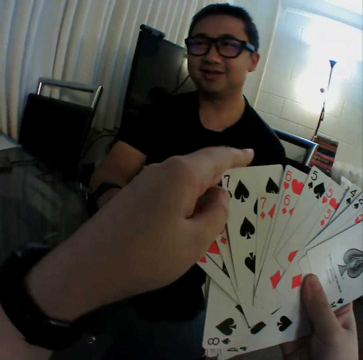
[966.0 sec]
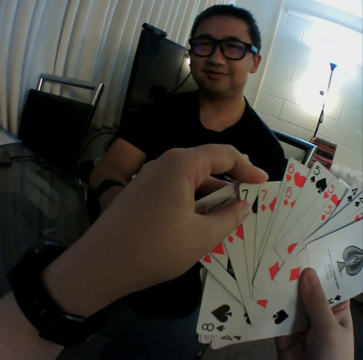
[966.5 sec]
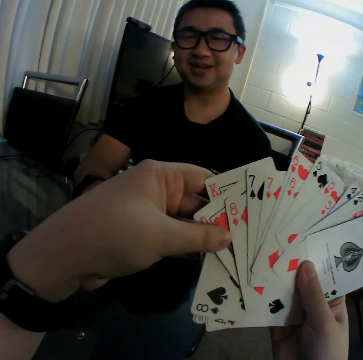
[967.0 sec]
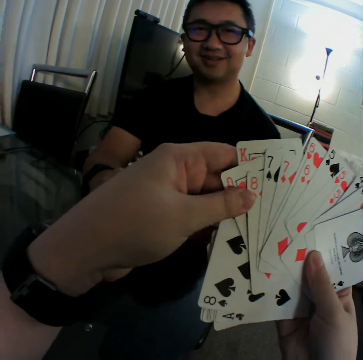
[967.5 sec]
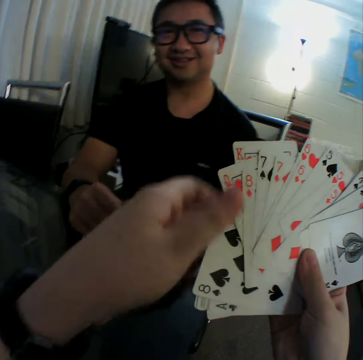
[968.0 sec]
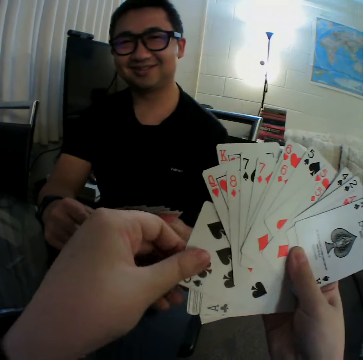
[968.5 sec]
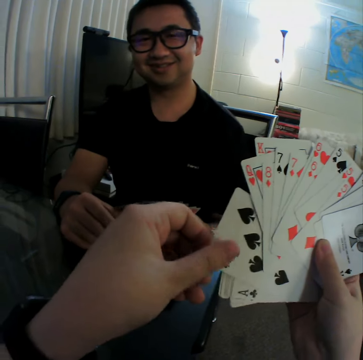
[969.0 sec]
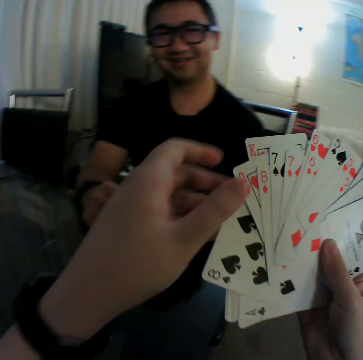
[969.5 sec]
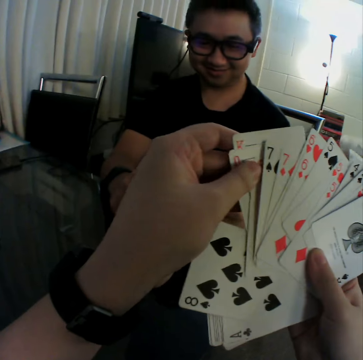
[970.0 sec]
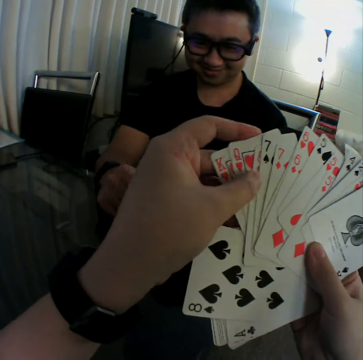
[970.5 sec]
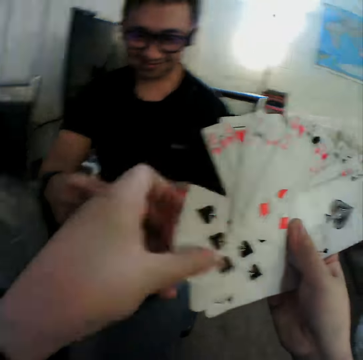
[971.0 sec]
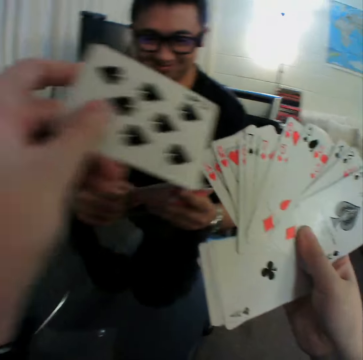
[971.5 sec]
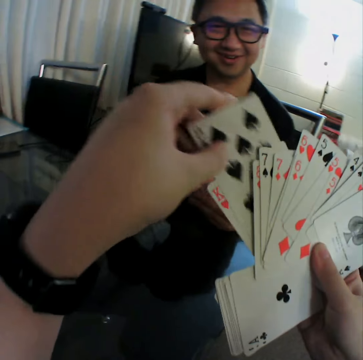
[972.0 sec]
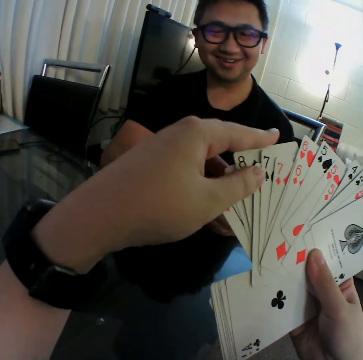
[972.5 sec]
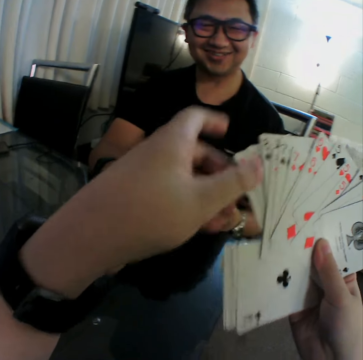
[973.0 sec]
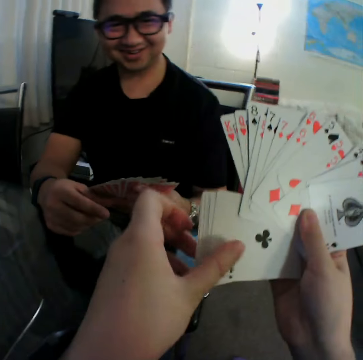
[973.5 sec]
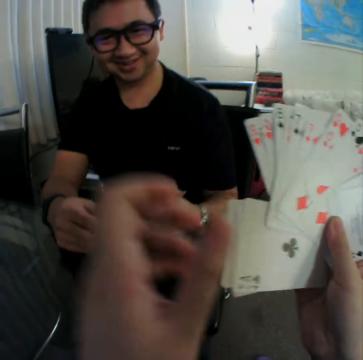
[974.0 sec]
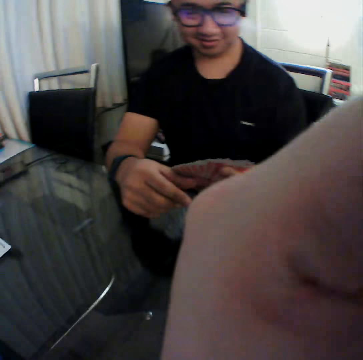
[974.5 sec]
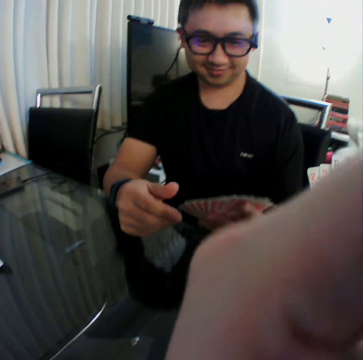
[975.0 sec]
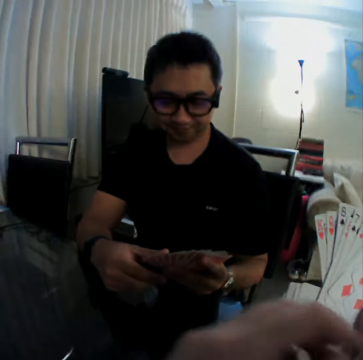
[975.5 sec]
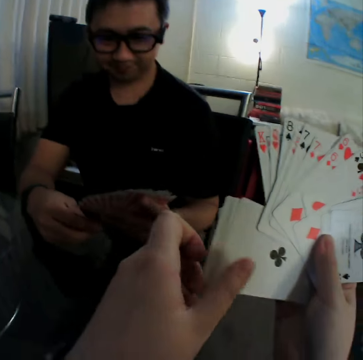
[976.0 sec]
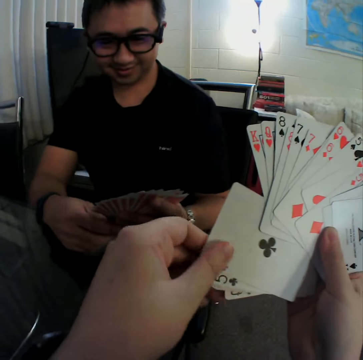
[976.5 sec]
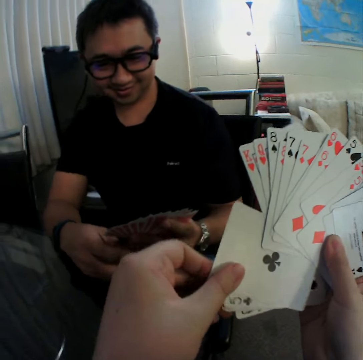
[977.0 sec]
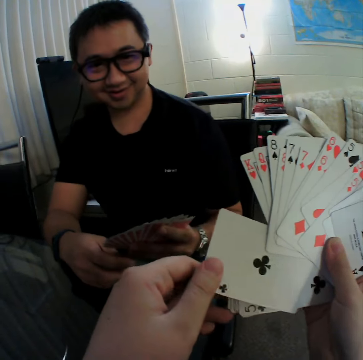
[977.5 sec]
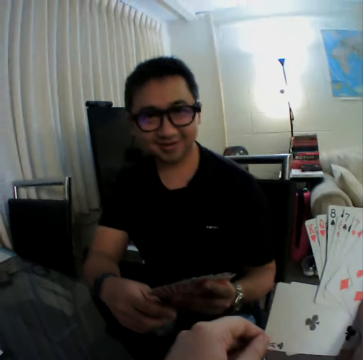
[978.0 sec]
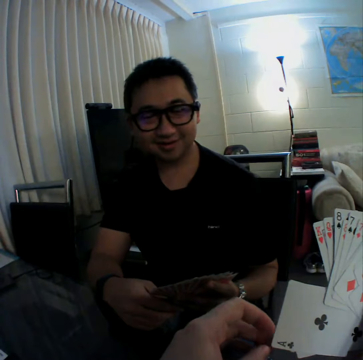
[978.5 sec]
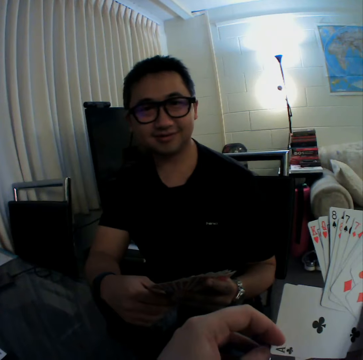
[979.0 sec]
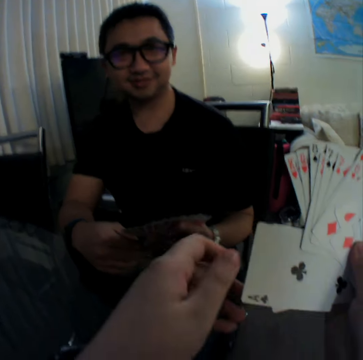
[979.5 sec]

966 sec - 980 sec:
The camera wearer converses with a man. He adjusts cards with his hand. The man shuffles the cards in both hands. The camera wearer touches his face with his left hand. The man adjusts a card. The camera wearer converses with the man. He shuffles the cards in both hands. He adjusts the cards with his hand.

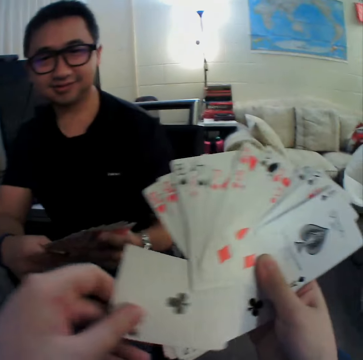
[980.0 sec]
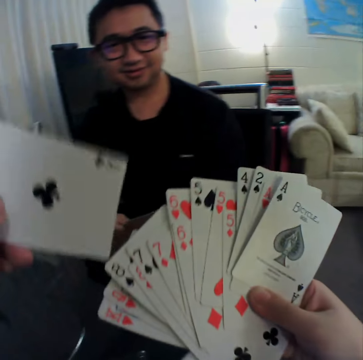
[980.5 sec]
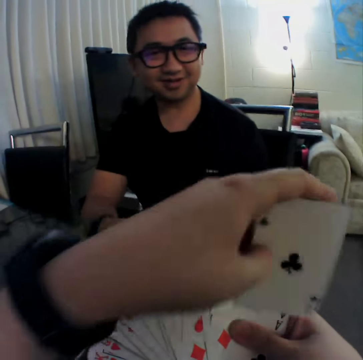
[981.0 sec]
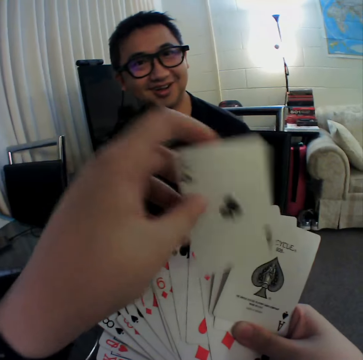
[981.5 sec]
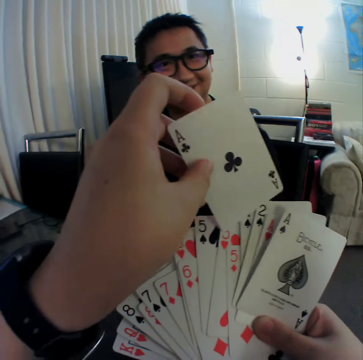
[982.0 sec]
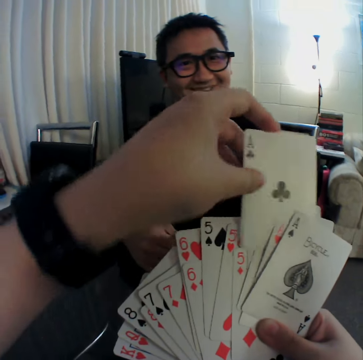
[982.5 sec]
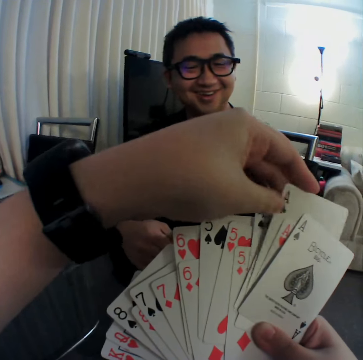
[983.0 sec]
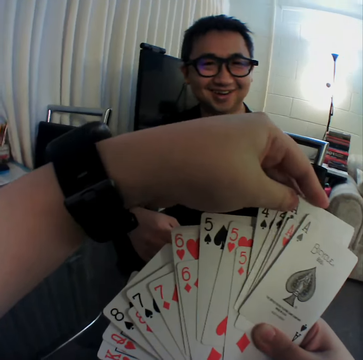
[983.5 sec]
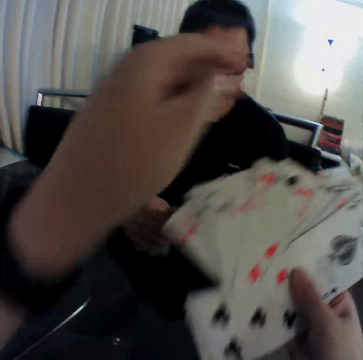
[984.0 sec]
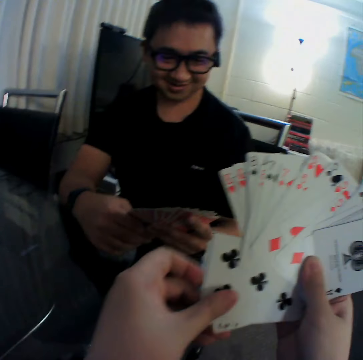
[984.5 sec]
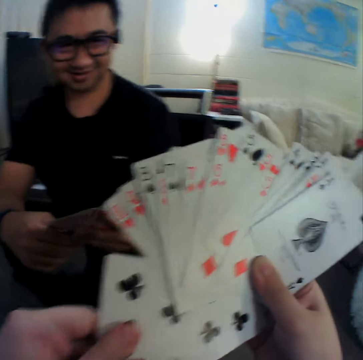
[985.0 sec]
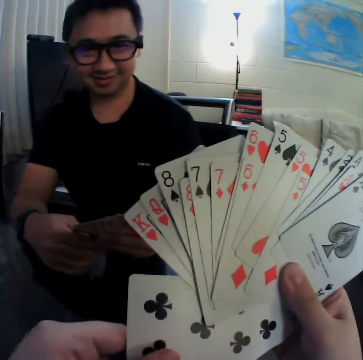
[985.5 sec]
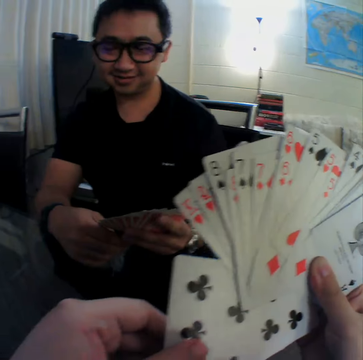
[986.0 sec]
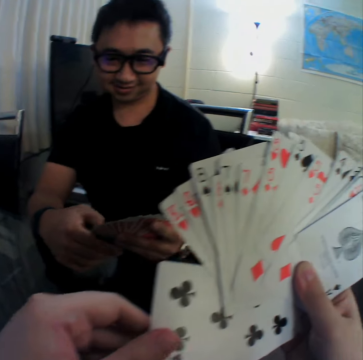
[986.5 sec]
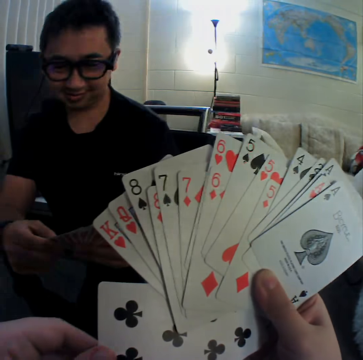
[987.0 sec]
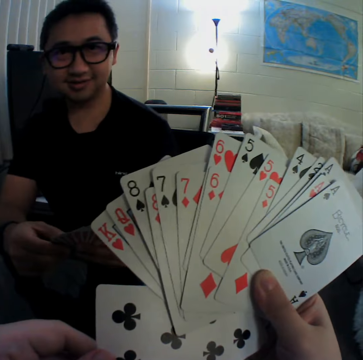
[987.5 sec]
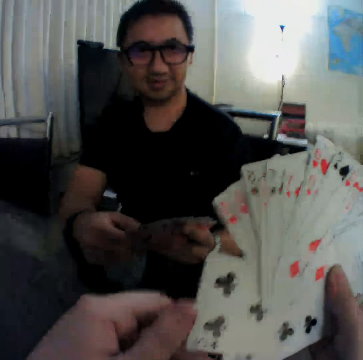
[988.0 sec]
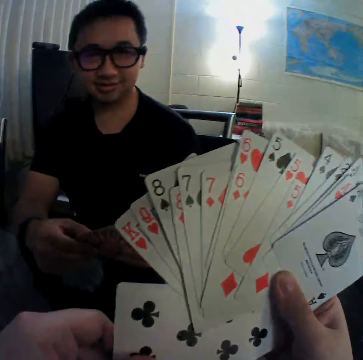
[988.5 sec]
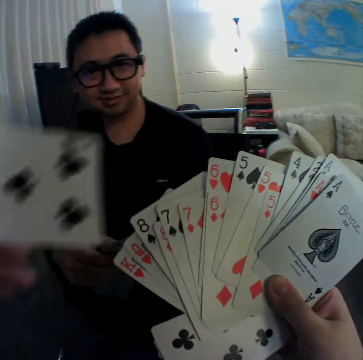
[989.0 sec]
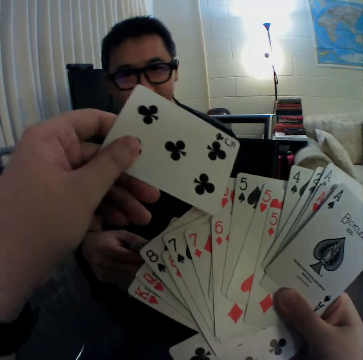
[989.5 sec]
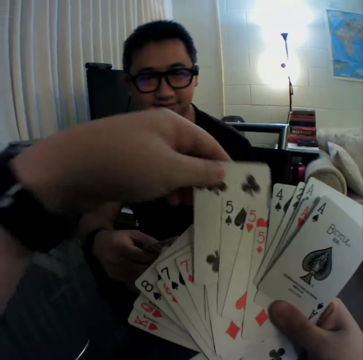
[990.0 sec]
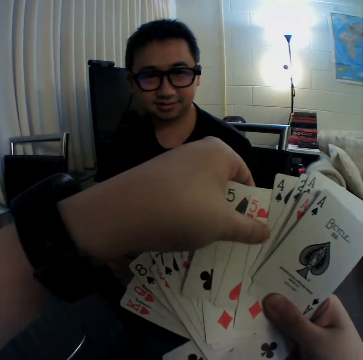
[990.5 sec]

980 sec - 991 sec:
The camera wearer interacts with a man.

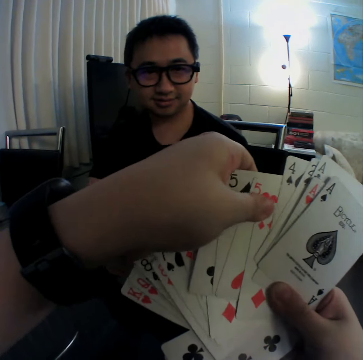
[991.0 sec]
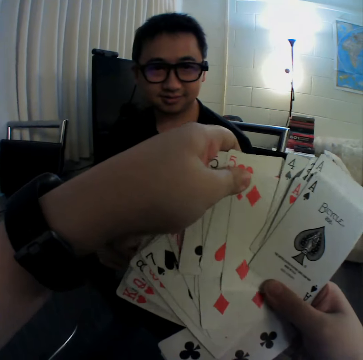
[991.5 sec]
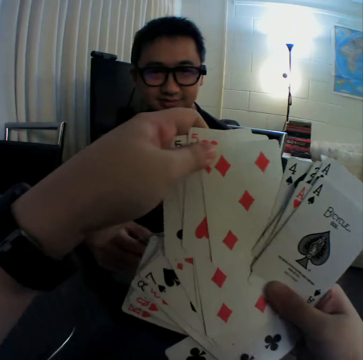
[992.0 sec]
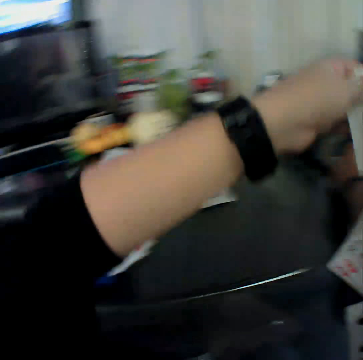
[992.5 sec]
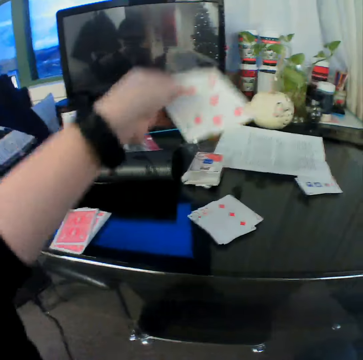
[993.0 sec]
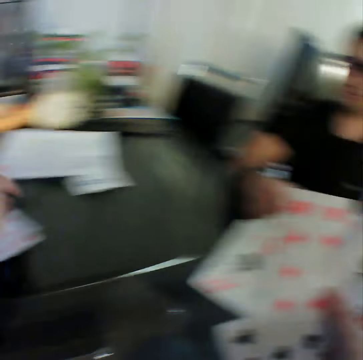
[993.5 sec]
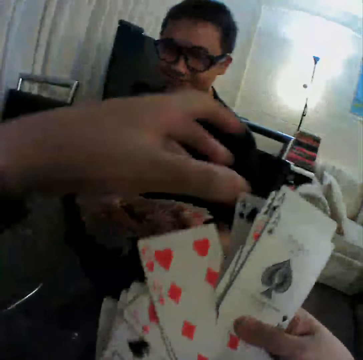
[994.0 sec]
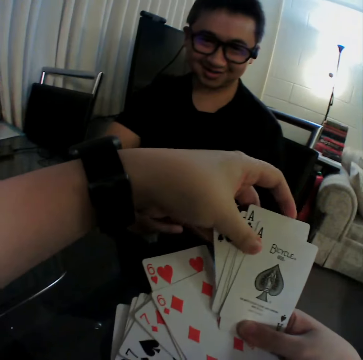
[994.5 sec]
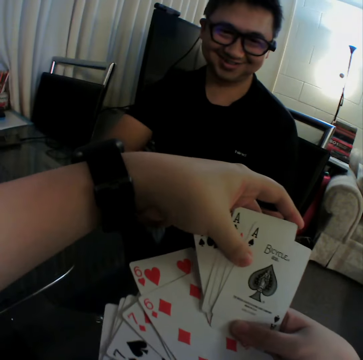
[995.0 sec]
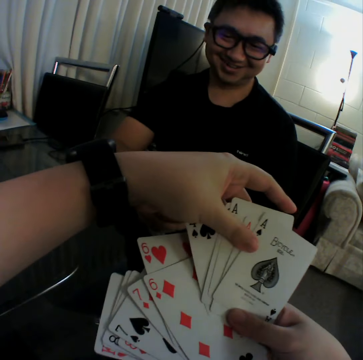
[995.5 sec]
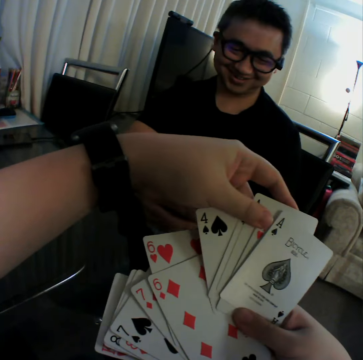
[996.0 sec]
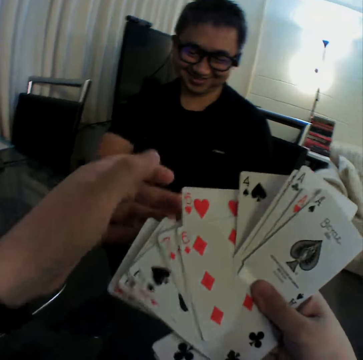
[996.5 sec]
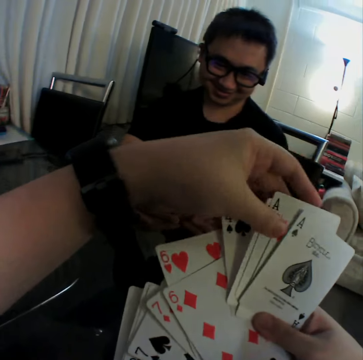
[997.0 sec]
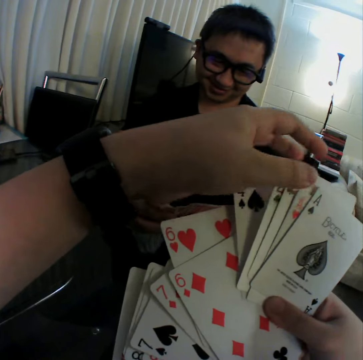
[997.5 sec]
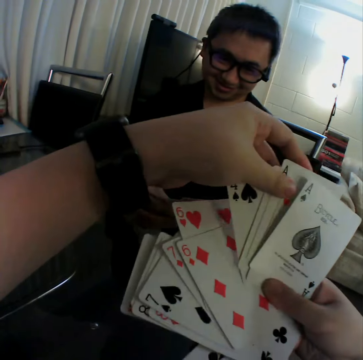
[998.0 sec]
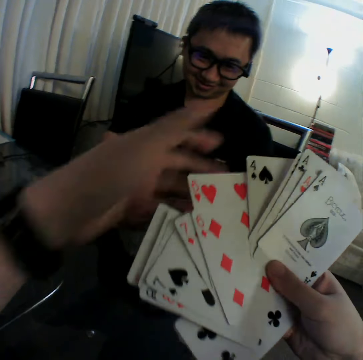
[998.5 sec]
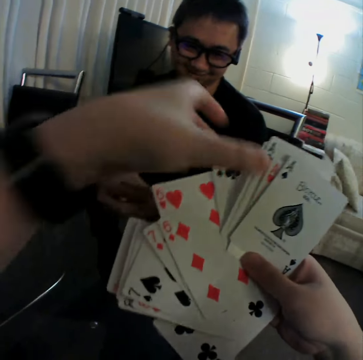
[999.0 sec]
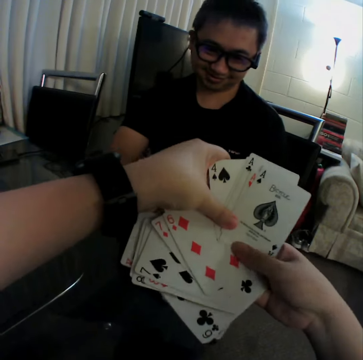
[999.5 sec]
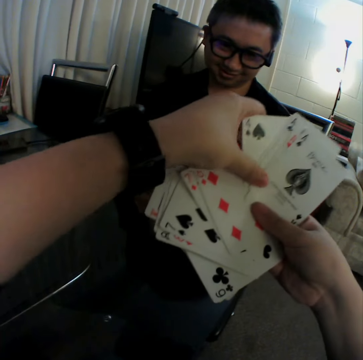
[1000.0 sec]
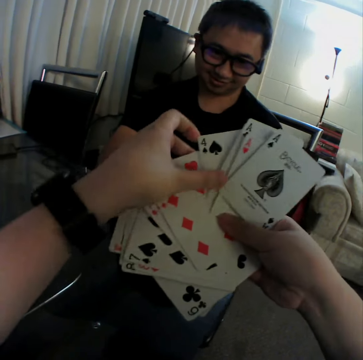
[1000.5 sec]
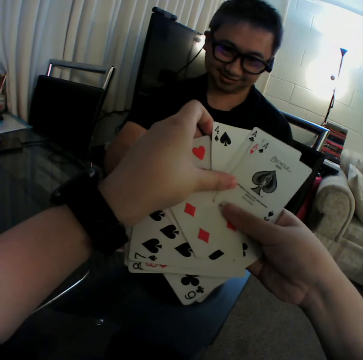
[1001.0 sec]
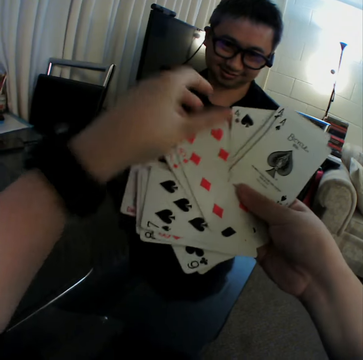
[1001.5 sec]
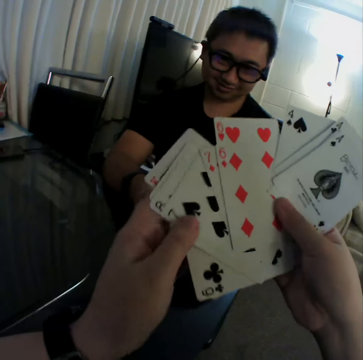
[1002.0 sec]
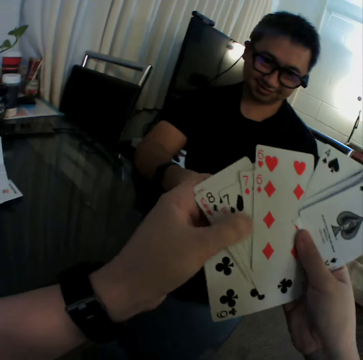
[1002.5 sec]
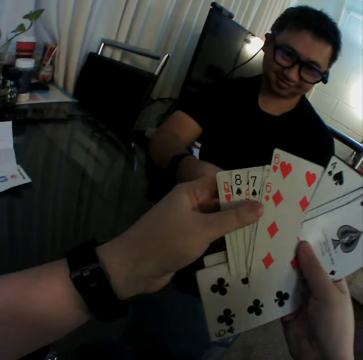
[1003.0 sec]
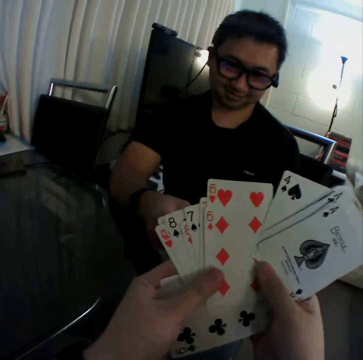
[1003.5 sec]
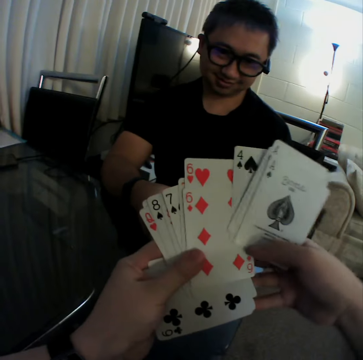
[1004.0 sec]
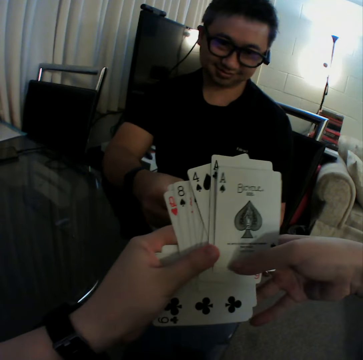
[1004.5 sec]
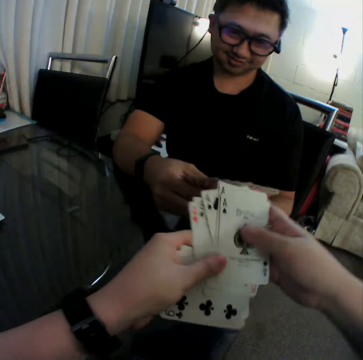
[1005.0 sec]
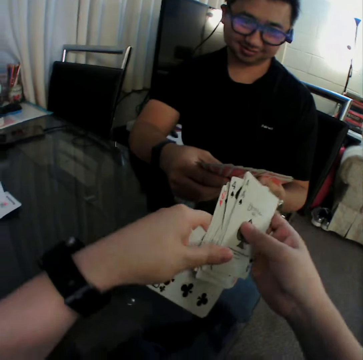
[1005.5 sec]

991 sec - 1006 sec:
The camera wearer drops some cards on the table with his left hand. He adjusts the cards with his hand. A man shuffles the cards in both hands. The man converses with the camera wearer. The man adjusts the cards. The man shuffles the cards in both hands again. The camera wearer adjusts the cards with his hand. He converses with the man. The man adjusts the cards.
